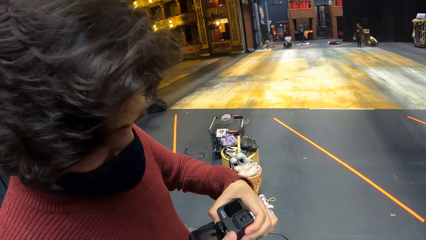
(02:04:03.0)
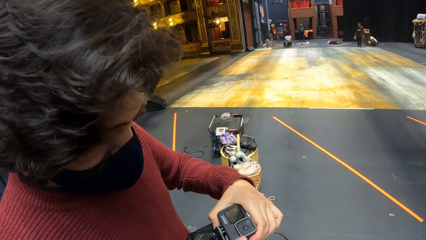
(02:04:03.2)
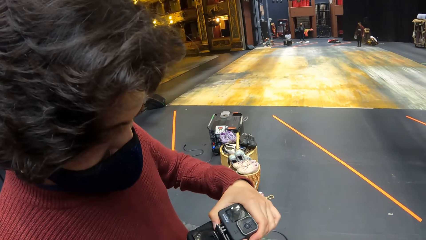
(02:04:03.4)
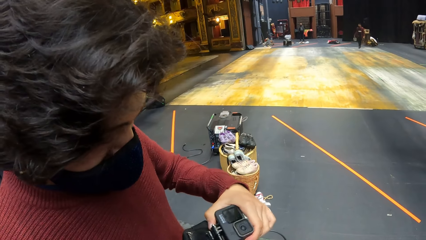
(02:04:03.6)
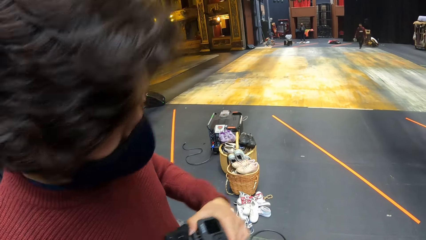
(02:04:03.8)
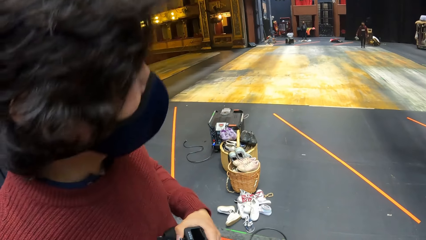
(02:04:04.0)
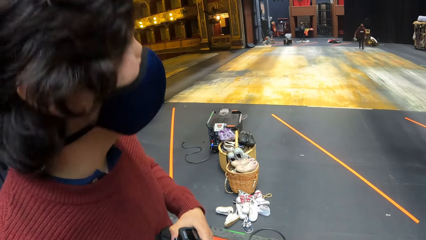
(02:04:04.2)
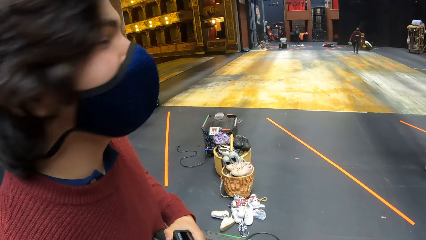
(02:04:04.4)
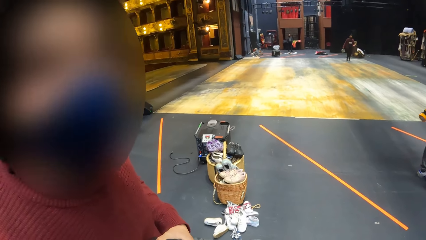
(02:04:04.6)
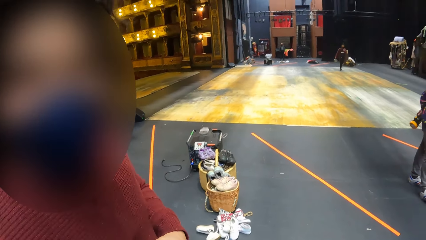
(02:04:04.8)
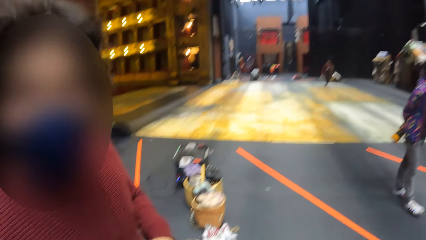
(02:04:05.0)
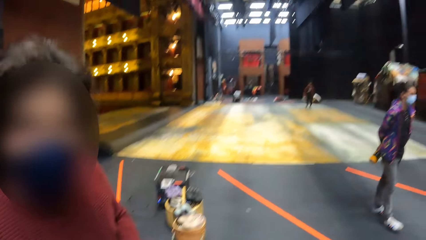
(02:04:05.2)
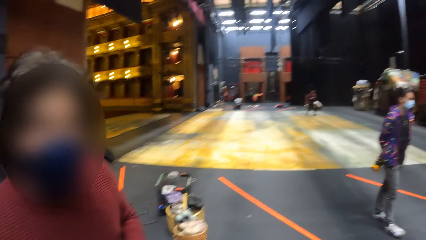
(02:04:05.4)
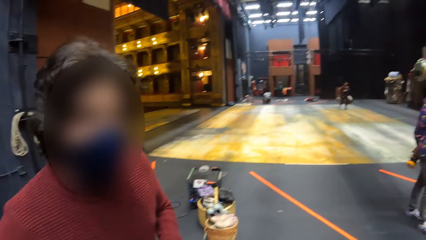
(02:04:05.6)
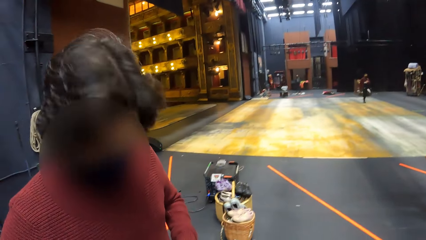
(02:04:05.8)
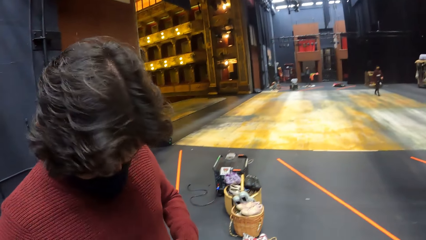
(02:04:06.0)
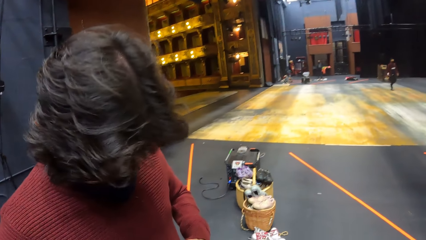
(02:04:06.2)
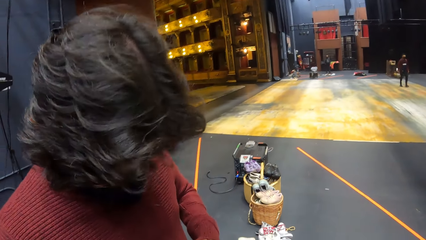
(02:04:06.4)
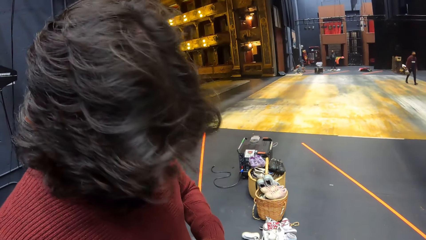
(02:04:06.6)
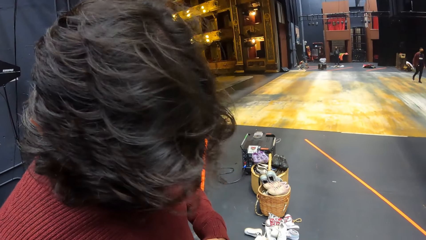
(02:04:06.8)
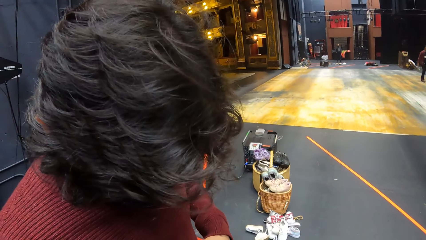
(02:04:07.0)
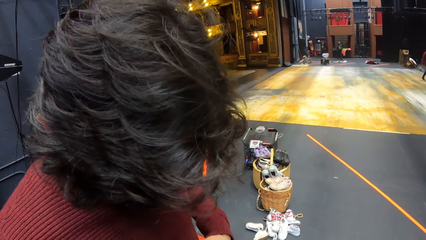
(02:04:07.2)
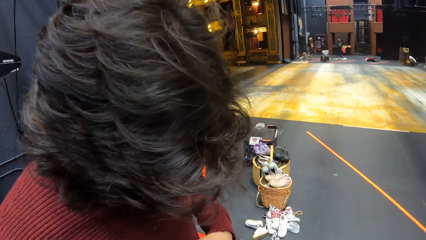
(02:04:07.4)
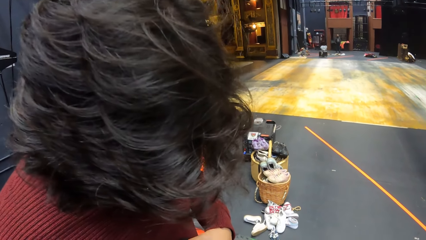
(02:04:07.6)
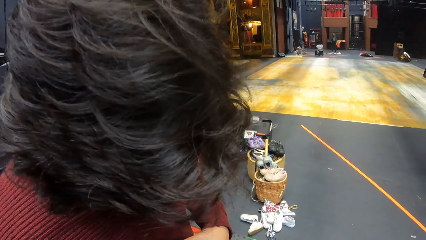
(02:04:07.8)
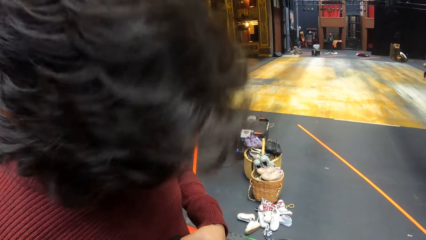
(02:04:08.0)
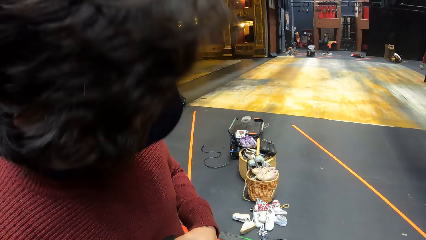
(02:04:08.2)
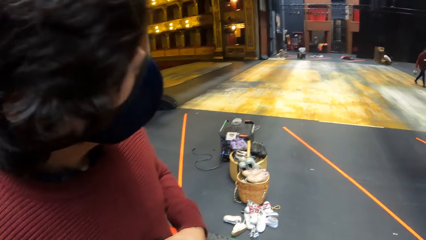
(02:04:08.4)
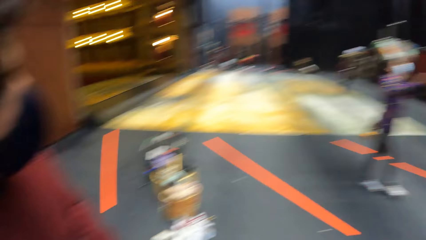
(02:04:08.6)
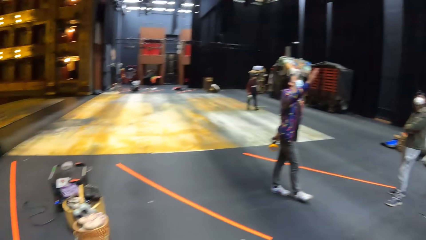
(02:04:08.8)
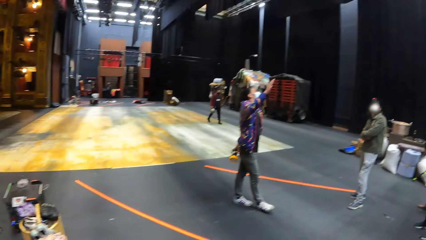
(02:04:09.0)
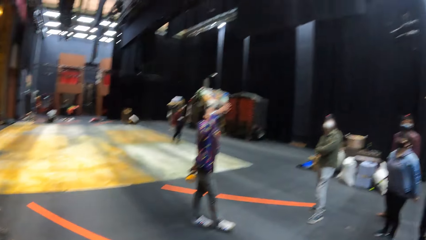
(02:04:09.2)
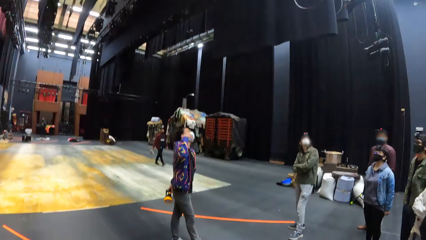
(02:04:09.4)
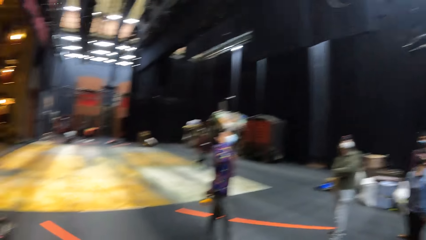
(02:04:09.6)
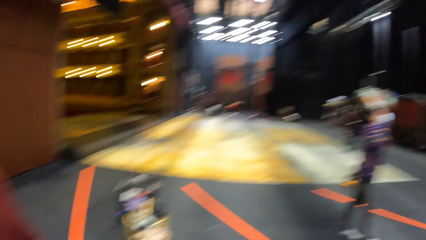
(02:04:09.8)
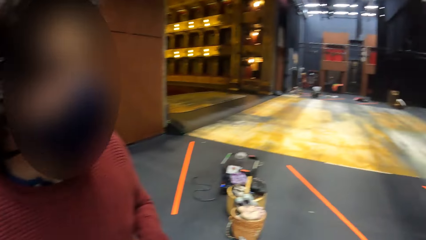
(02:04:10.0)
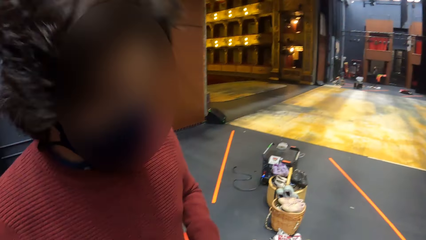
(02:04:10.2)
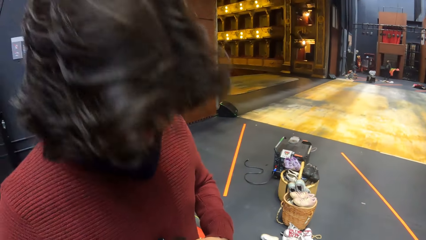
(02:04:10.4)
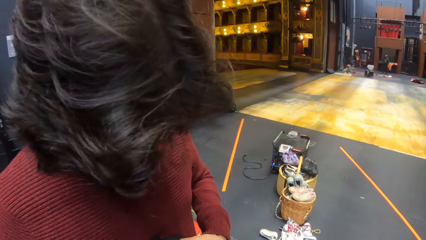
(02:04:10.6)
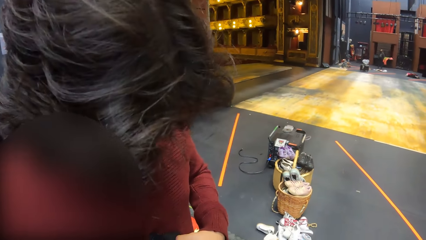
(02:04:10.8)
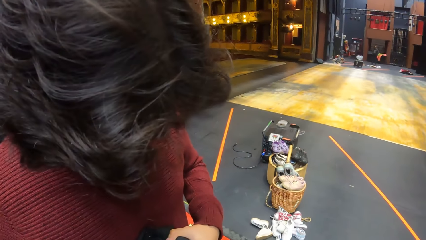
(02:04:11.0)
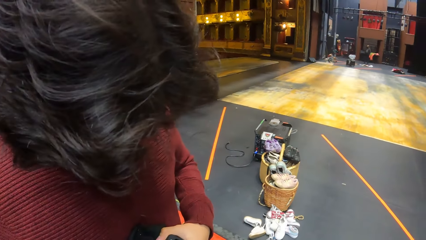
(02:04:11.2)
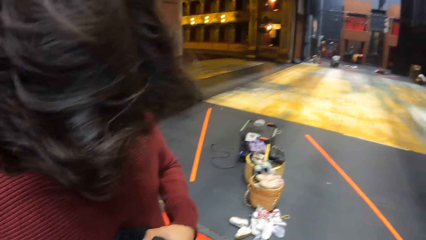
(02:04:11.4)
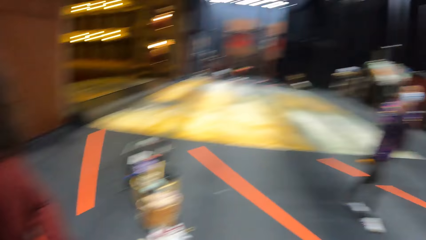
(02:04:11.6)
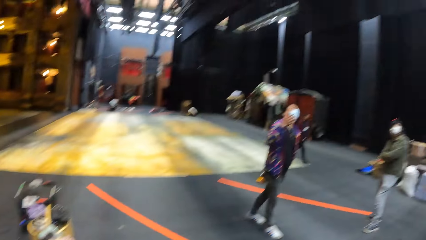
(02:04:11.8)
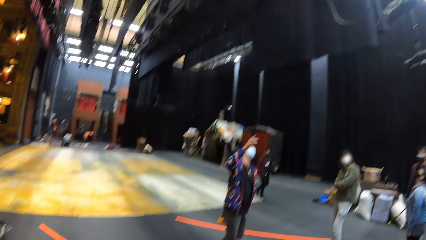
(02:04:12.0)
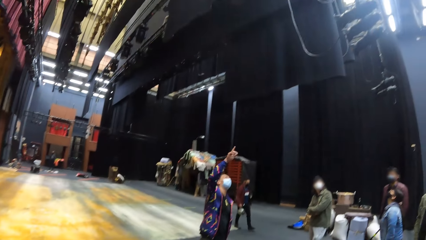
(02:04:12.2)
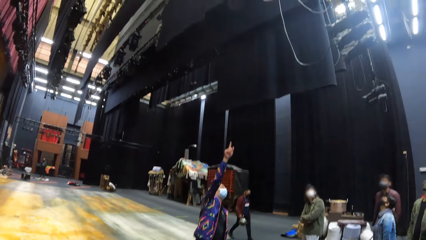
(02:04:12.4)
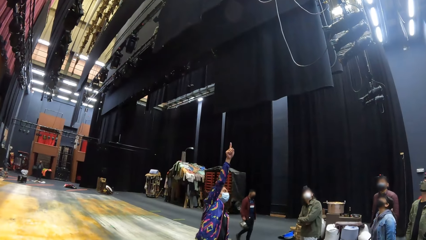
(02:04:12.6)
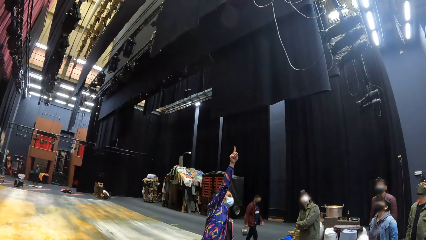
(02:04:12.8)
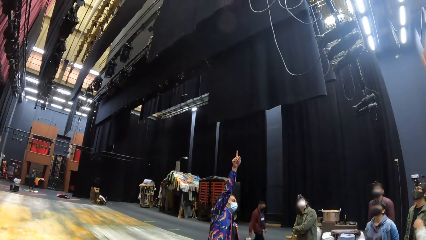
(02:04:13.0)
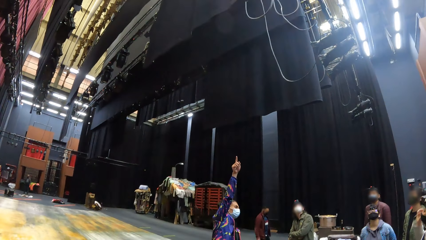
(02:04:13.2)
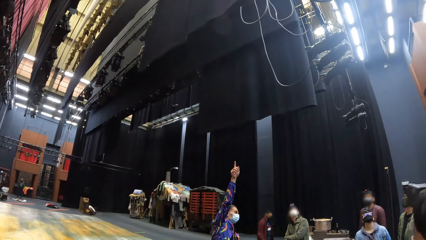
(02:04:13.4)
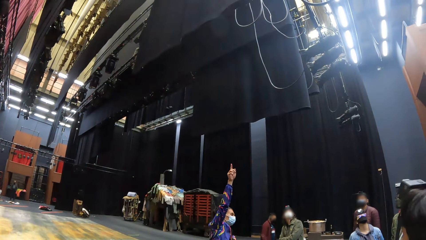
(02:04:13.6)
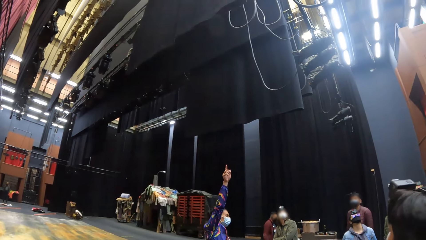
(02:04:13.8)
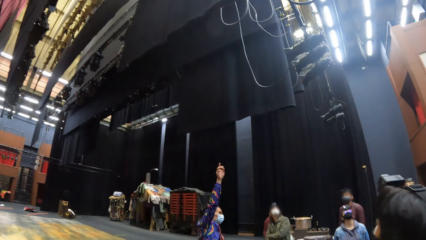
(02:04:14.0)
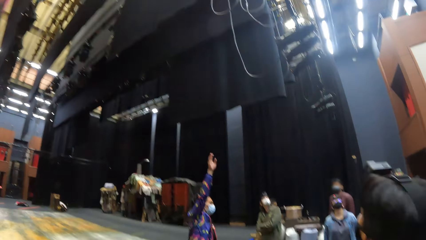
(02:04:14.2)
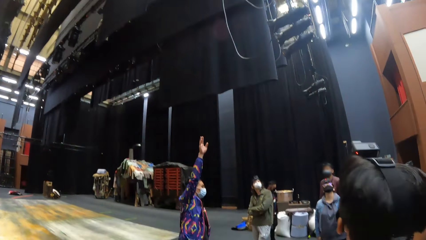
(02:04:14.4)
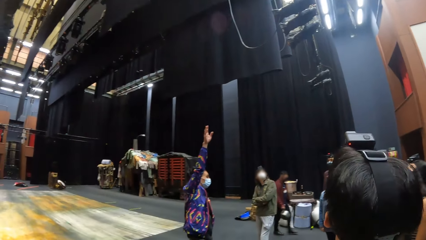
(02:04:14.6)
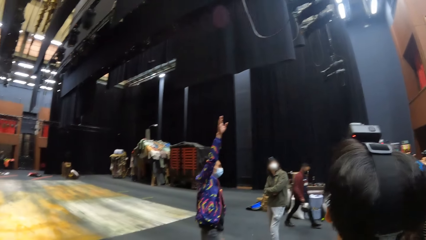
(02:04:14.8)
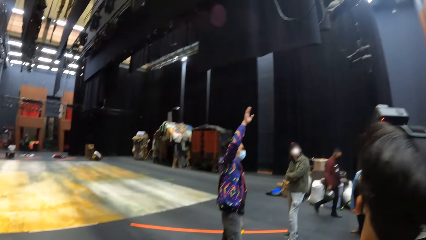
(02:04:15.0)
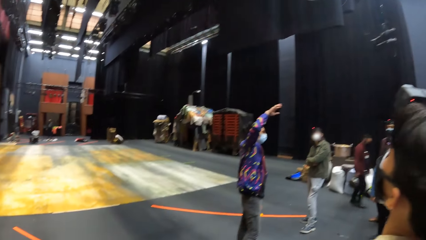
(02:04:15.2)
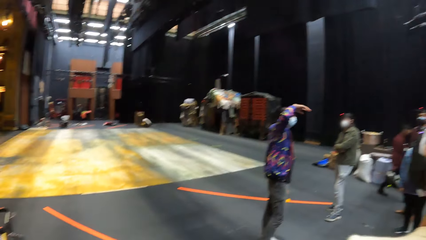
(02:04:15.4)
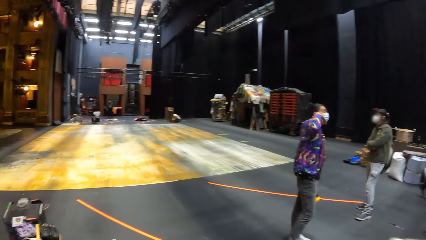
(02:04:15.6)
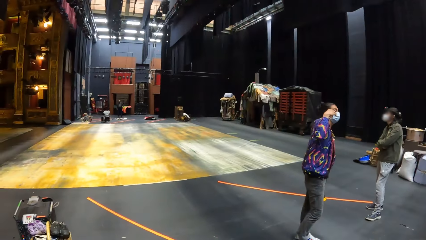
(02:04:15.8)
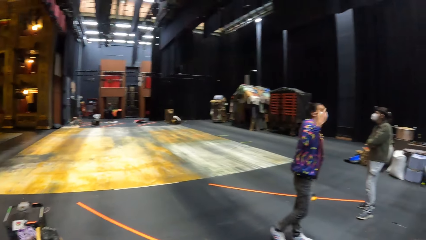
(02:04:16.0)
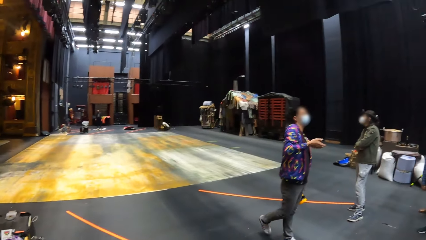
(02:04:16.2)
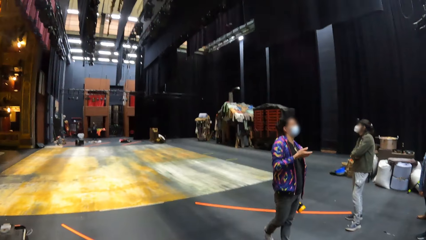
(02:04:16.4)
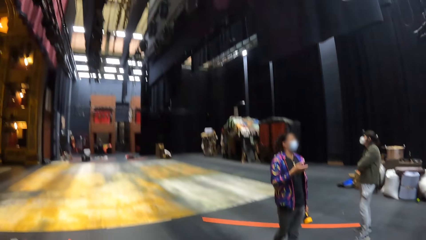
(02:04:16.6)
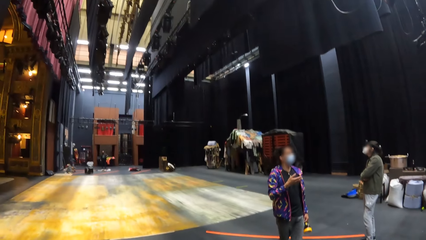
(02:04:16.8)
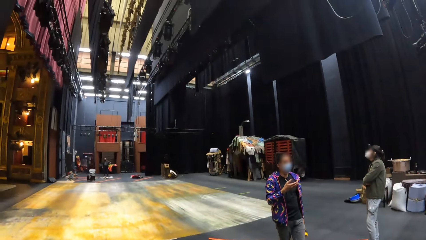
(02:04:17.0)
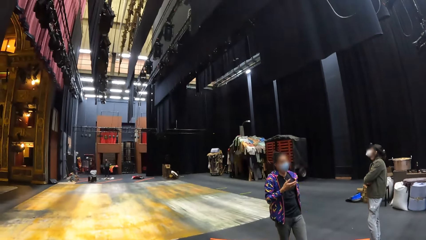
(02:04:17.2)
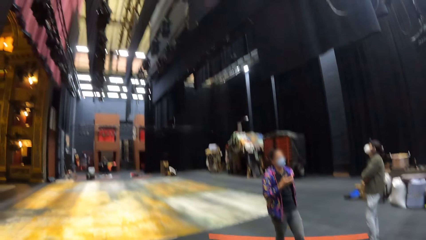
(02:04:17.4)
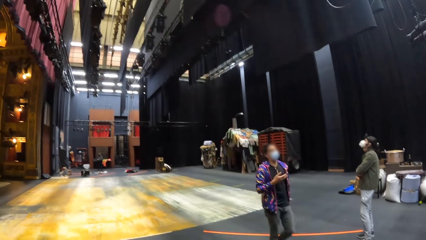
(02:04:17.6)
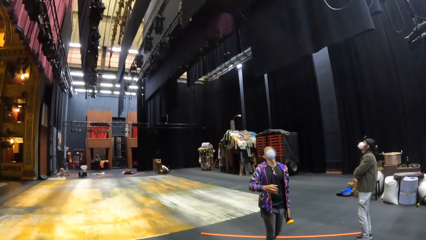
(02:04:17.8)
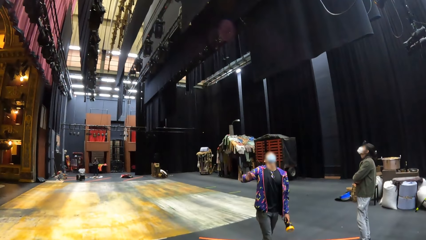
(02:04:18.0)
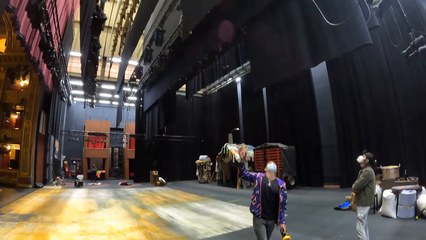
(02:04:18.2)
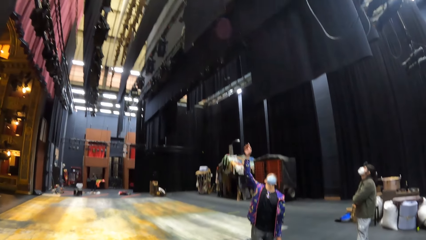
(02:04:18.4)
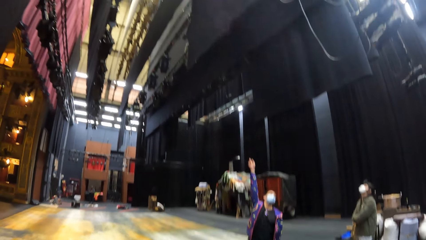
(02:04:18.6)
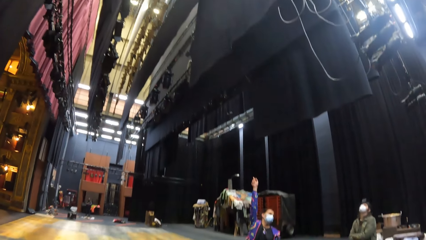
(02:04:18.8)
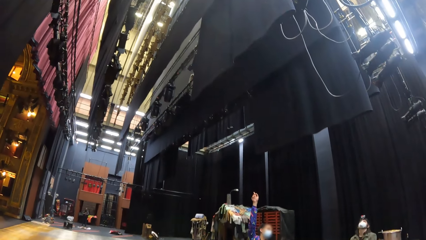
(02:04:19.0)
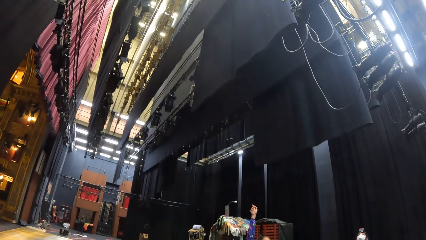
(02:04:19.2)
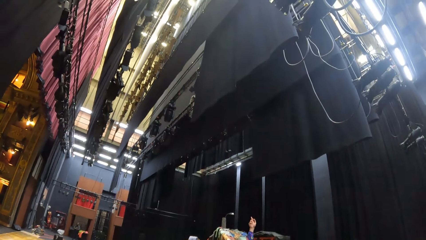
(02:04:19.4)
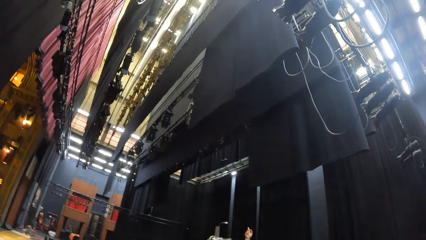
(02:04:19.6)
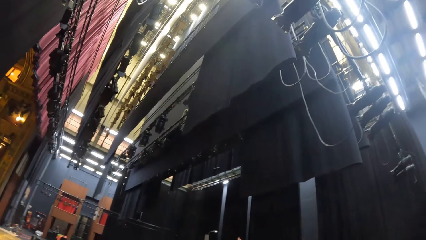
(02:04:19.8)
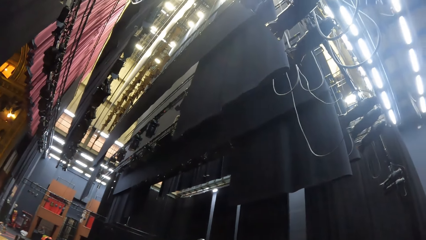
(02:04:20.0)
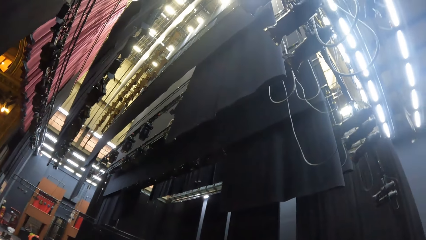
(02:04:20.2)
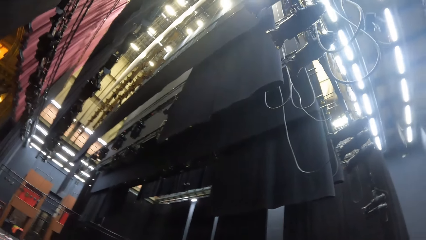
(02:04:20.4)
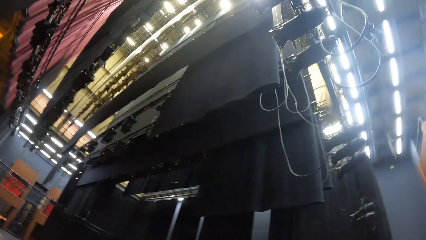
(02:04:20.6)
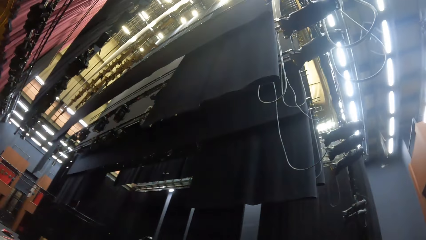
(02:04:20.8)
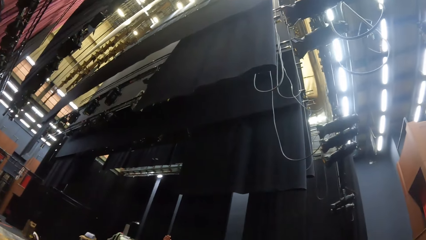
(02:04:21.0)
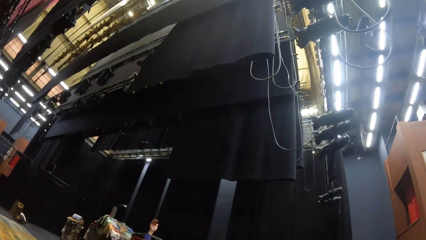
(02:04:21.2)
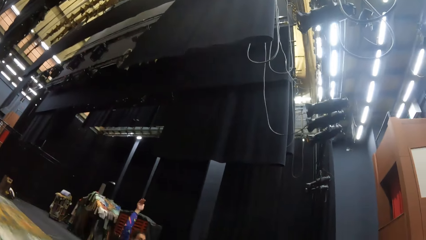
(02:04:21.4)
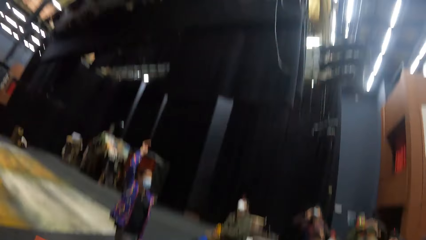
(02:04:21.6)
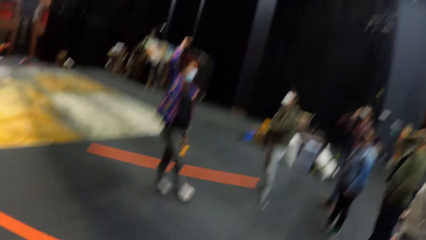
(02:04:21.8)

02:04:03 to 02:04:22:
The man gestures with his right hand. The camera wearer looks around. The man points to the ceiling in the room with his right hand. The woman looks at the ceiling in the room with the group of people.
